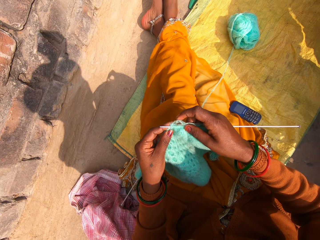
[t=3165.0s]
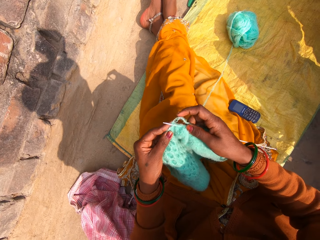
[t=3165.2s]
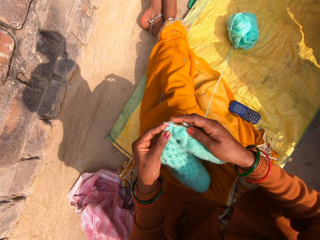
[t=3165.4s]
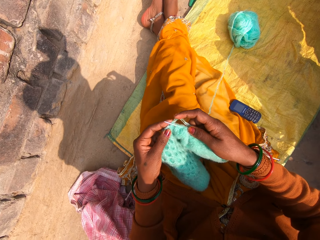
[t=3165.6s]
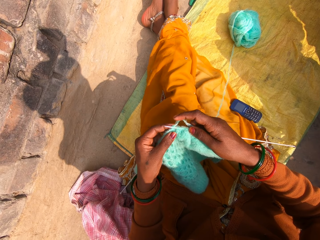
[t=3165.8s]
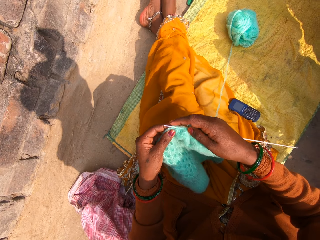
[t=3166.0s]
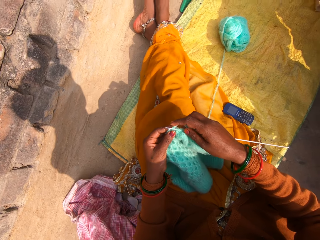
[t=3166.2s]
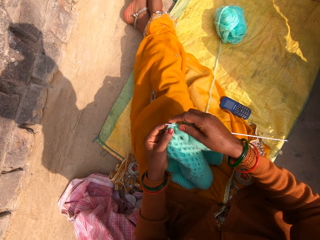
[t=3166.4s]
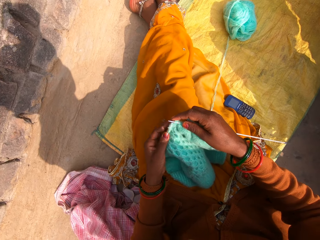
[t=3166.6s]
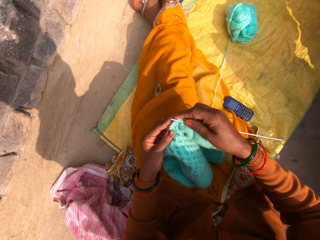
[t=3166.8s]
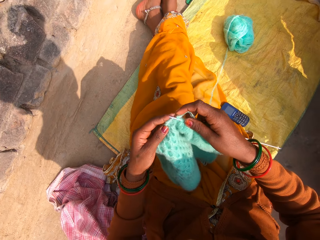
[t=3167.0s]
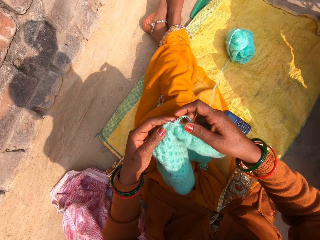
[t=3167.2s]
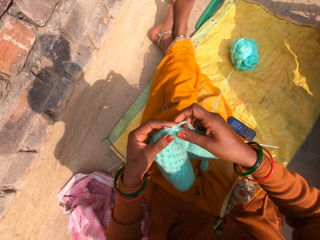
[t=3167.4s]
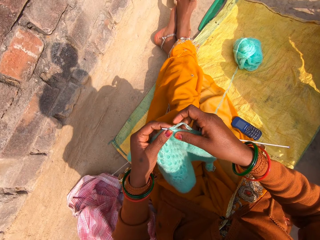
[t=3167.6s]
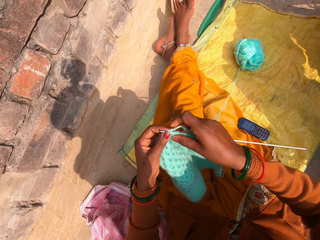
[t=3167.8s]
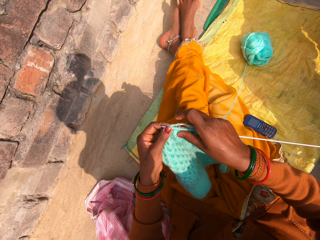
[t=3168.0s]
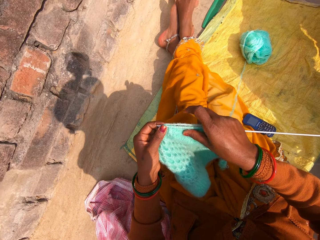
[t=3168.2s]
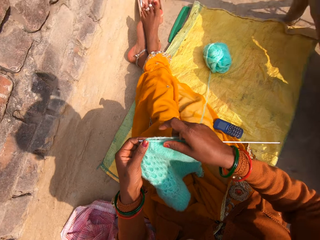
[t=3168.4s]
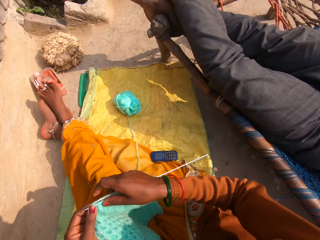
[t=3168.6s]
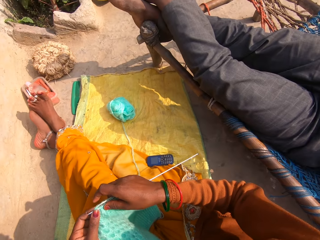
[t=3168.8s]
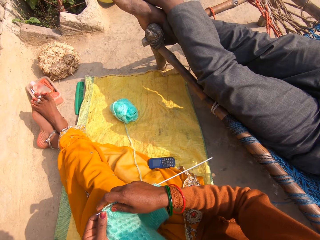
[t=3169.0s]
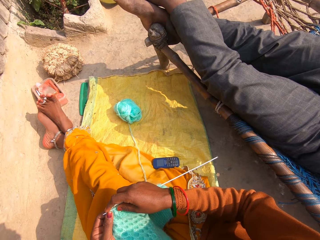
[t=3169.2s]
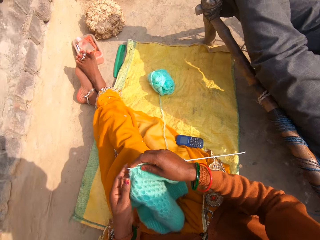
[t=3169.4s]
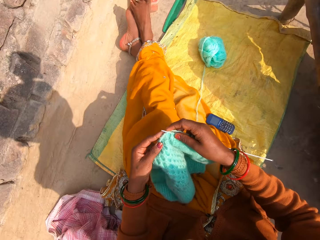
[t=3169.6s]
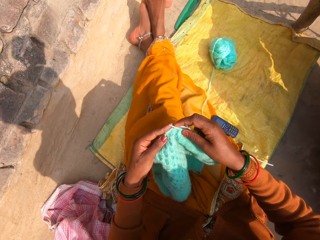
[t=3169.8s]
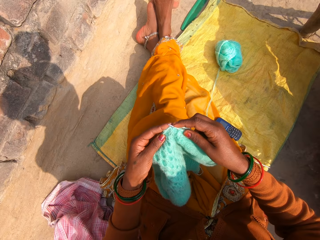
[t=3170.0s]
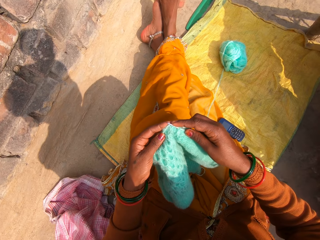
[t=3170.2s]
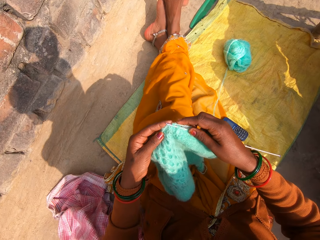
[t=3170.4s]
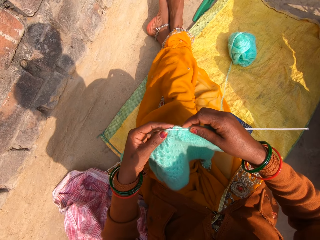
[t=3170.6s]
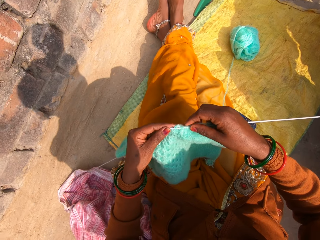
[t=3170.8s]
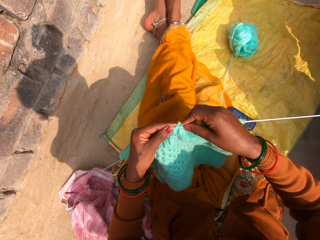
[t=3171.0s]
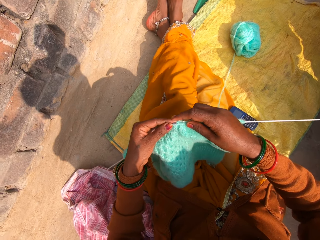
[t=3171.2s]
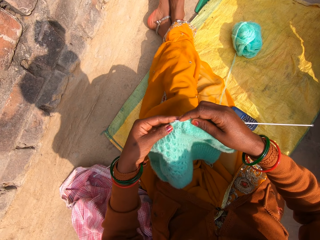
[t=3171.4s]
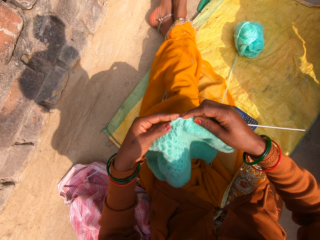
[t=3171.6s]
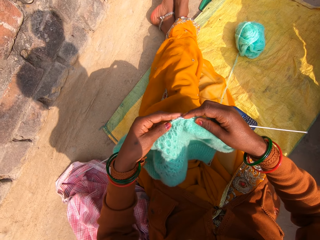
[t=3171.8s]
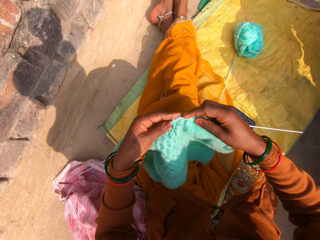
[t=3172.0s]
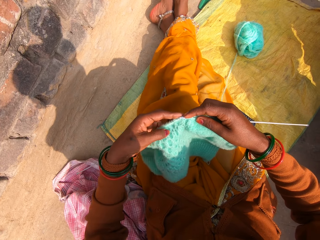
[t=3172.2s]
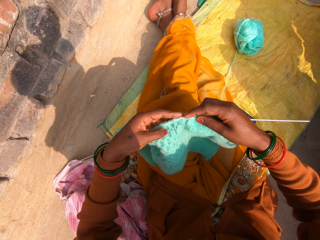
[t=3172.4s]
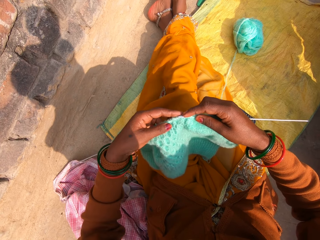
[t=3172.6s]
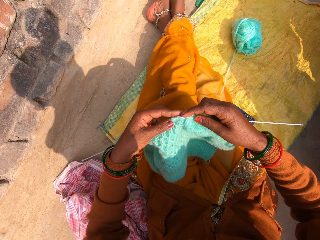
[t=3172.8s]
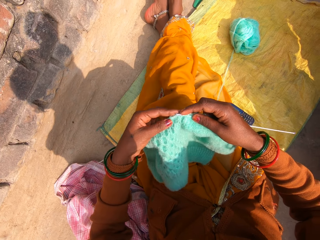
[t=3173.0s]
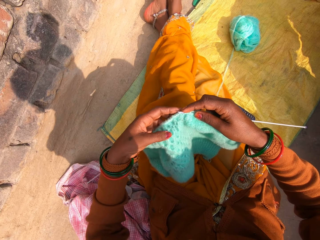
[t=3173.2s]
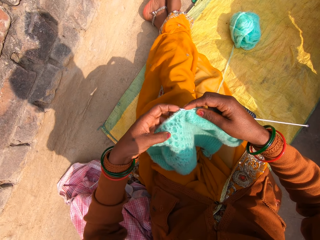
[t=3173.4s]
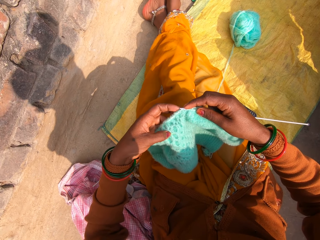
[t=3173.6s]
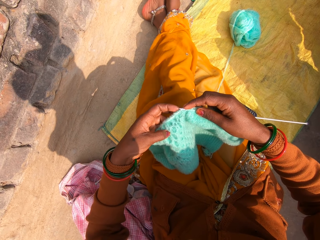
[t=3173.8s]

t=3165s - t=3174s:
A man talks to the camera wearer. The camera wearer talks to the man. The man talks to the camera wearer. The camera wearer talks to the man. They look at the knitted garment. The man talks to the camera wearer.
